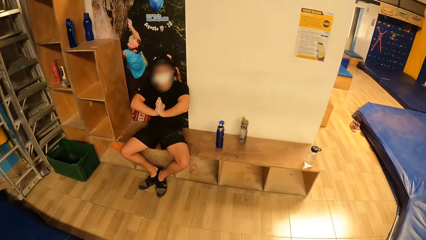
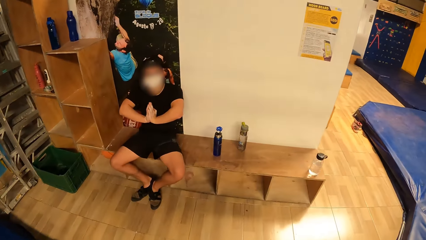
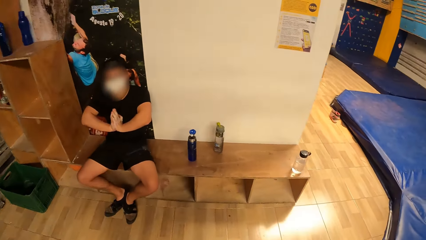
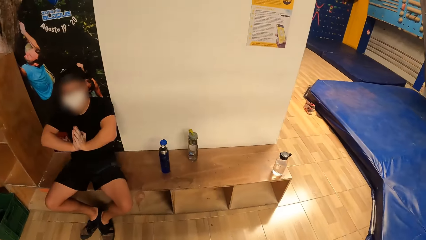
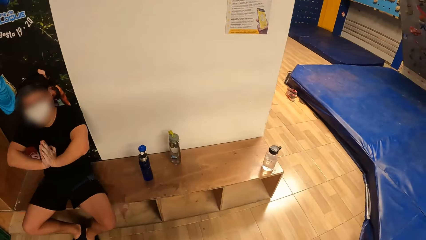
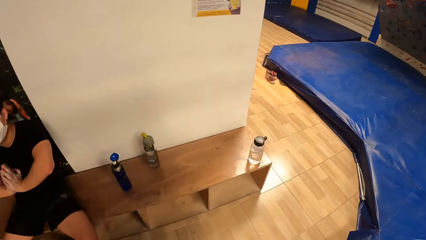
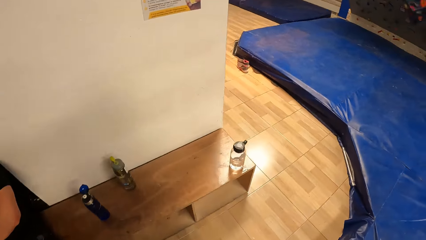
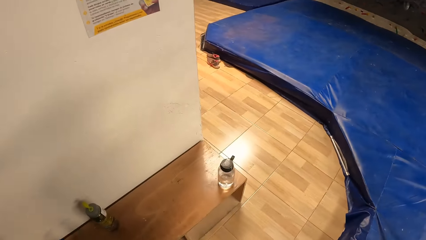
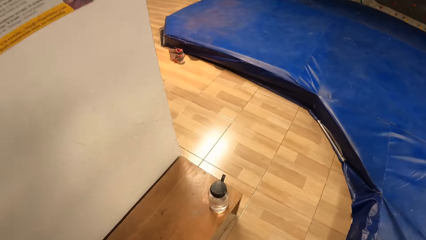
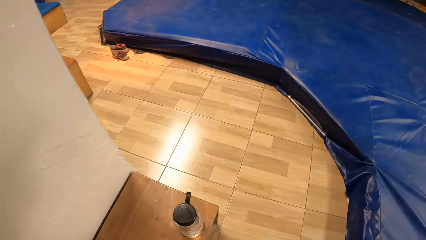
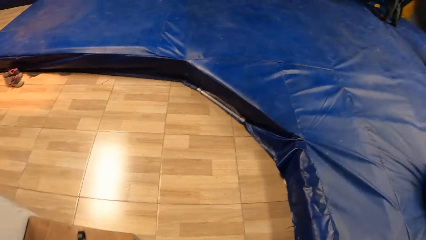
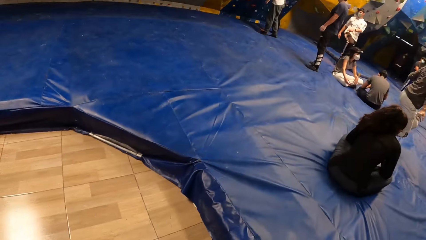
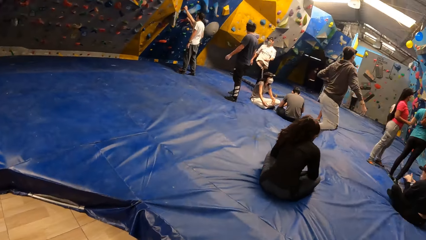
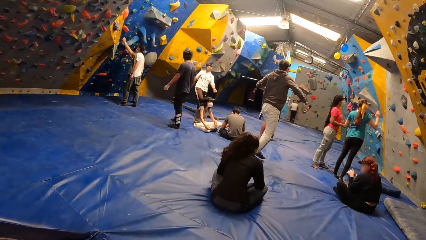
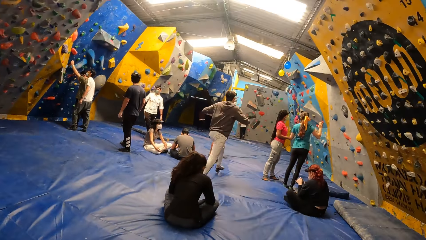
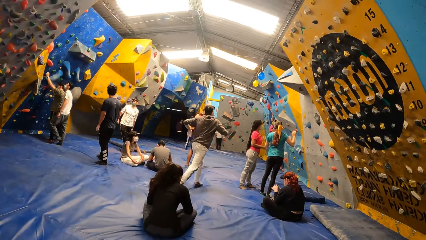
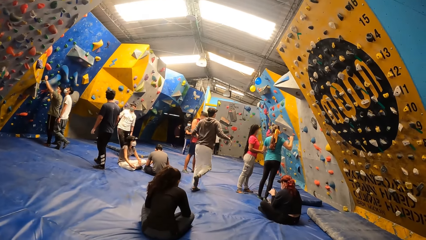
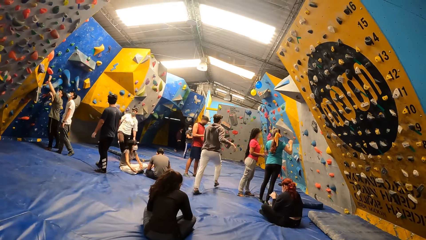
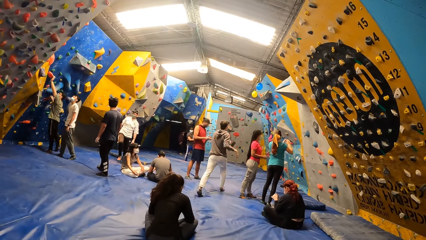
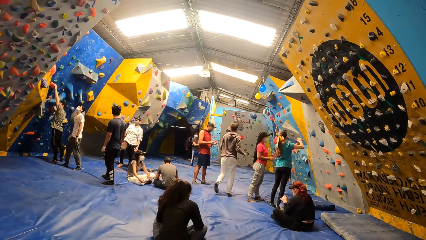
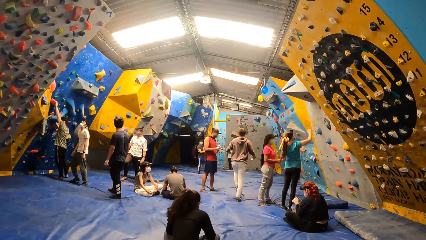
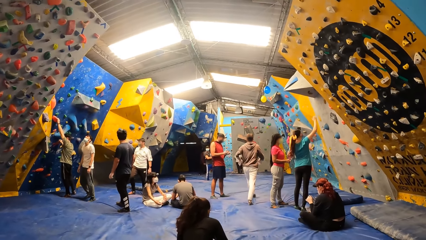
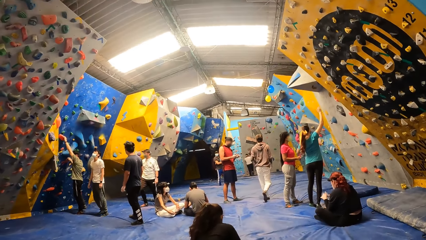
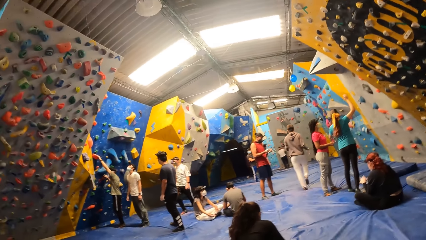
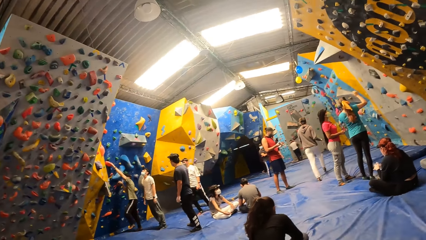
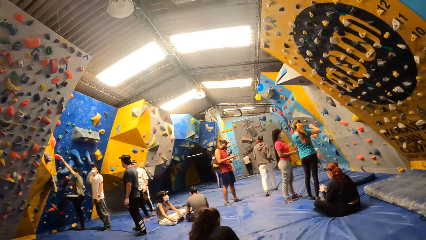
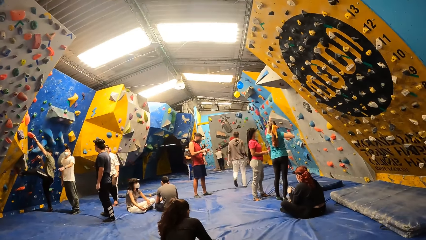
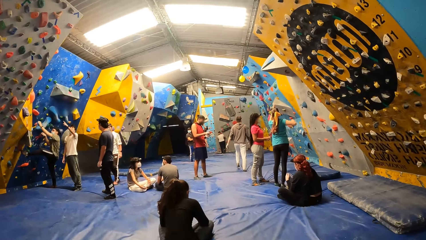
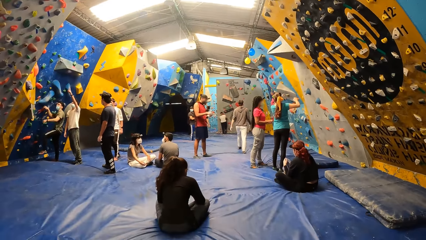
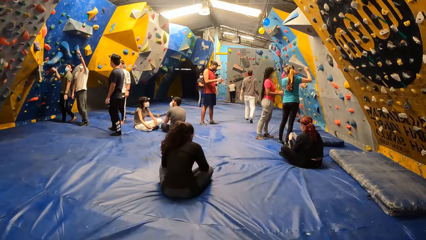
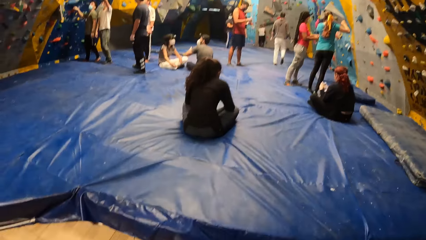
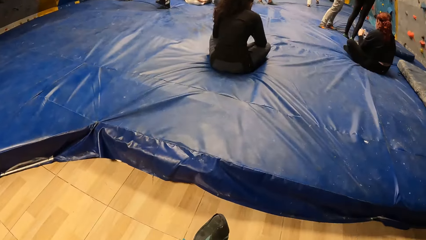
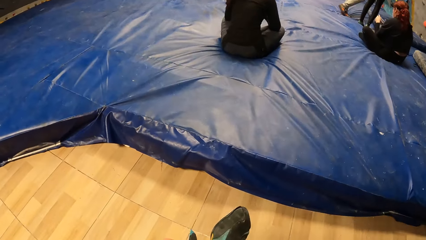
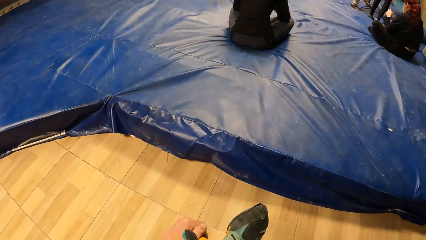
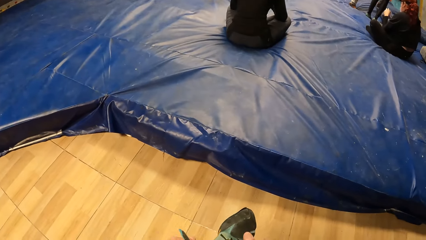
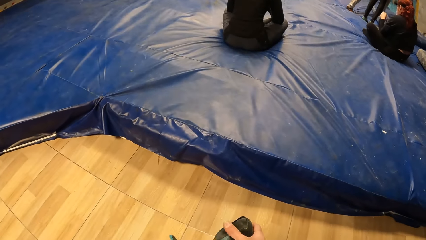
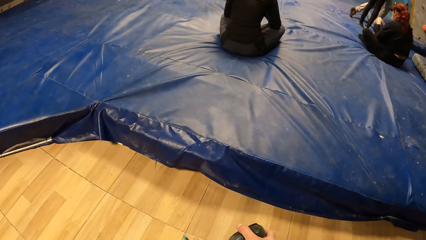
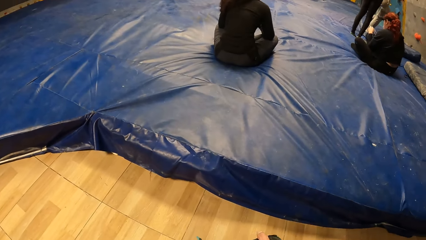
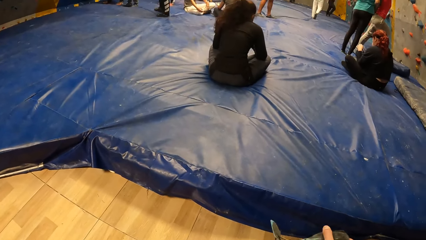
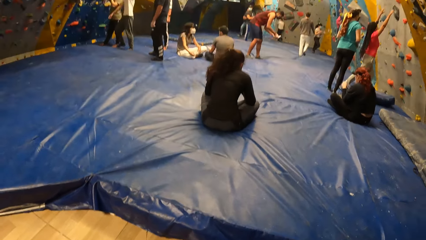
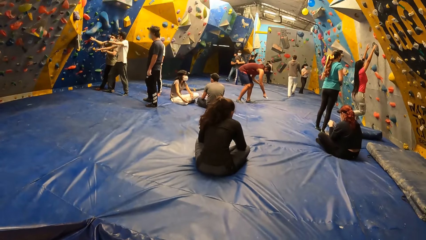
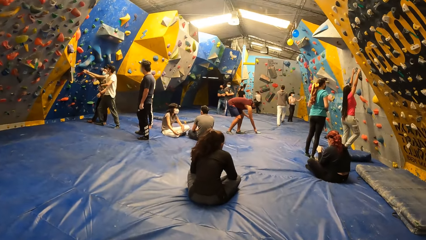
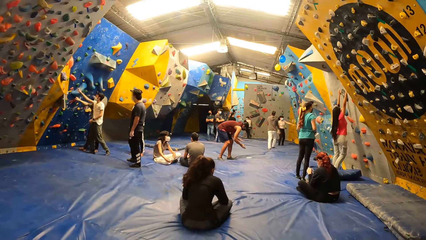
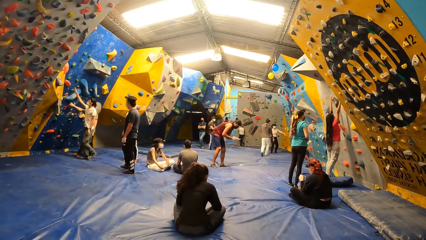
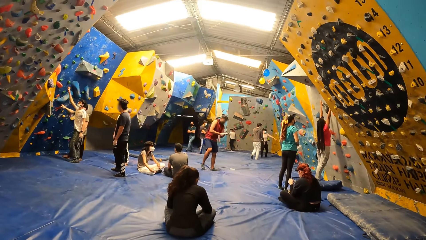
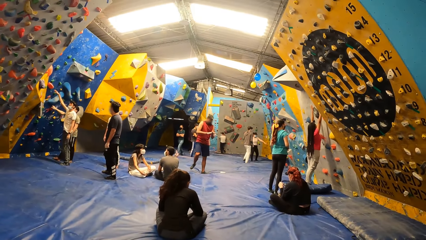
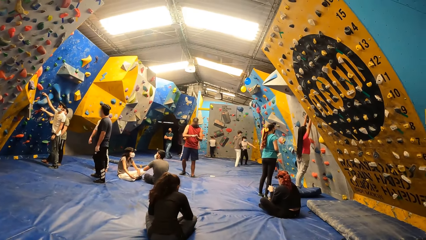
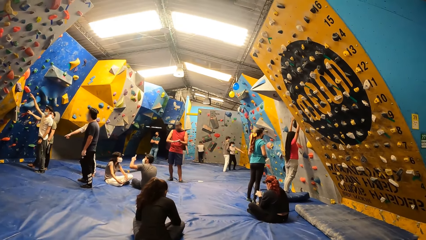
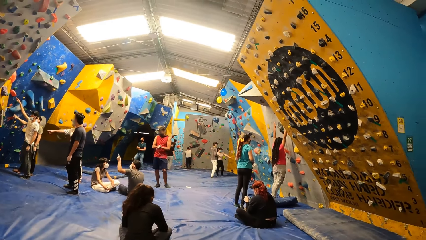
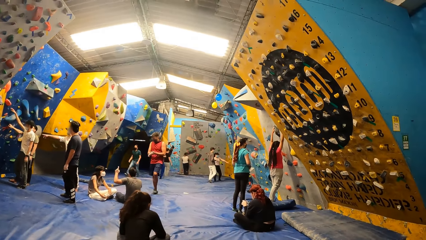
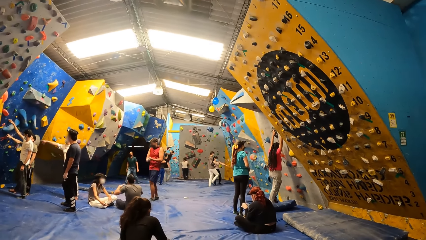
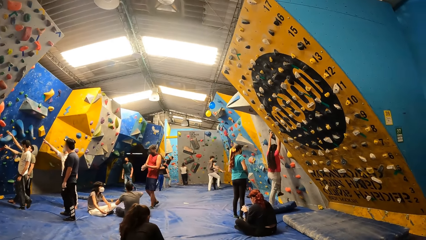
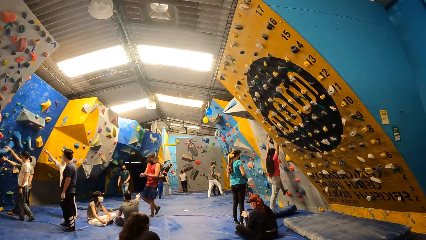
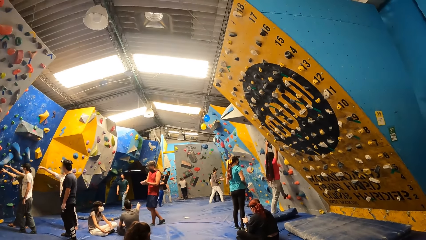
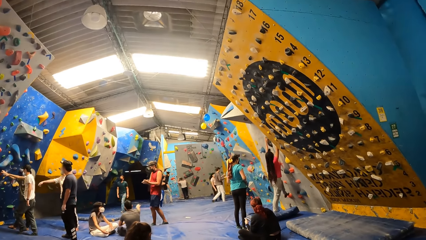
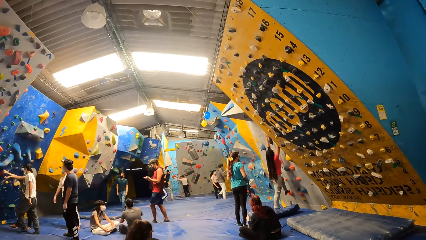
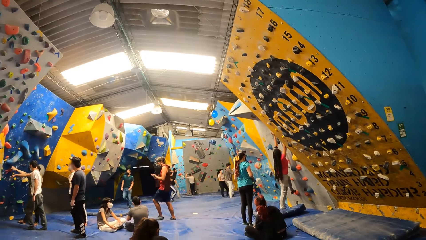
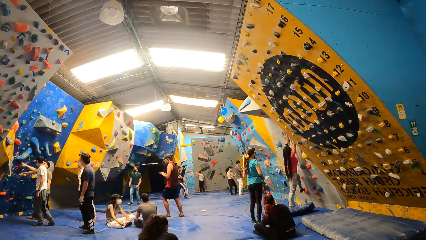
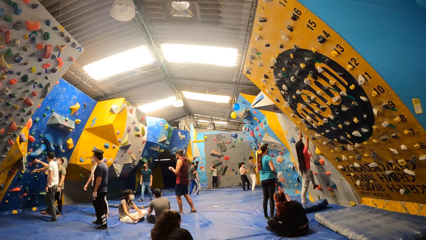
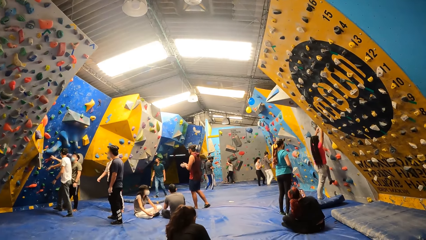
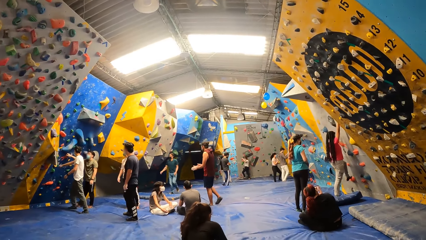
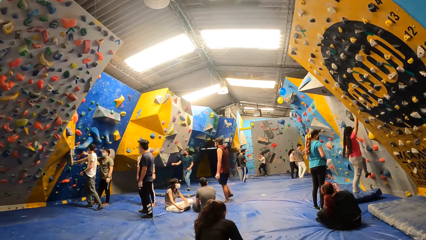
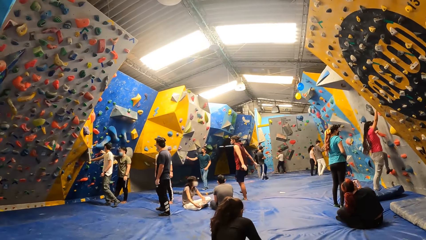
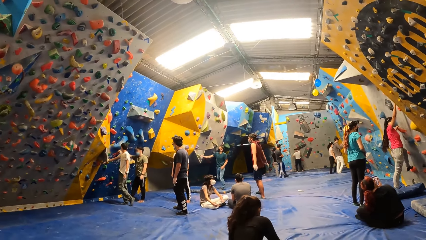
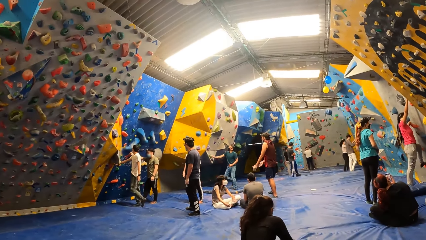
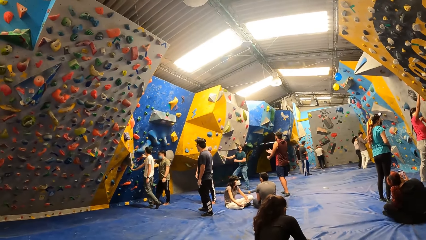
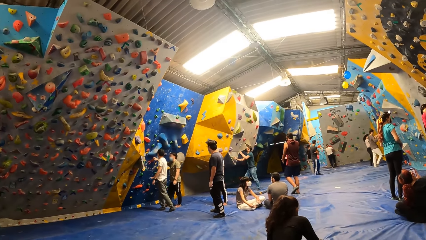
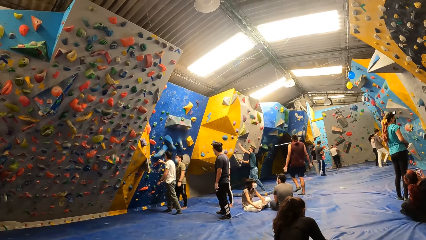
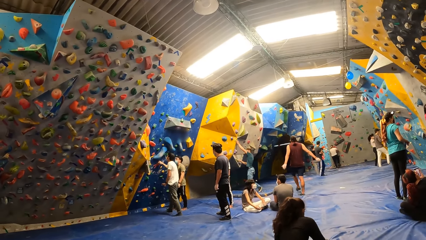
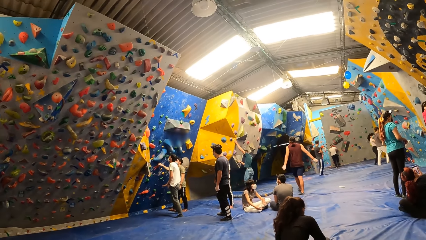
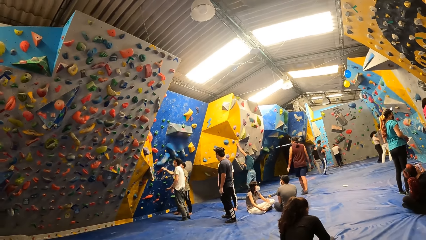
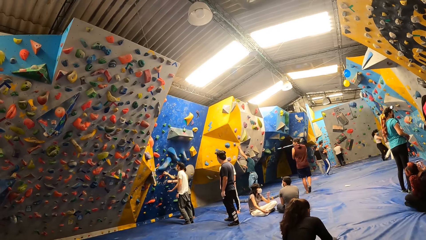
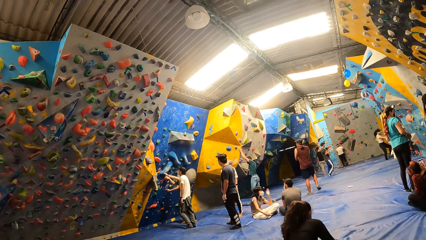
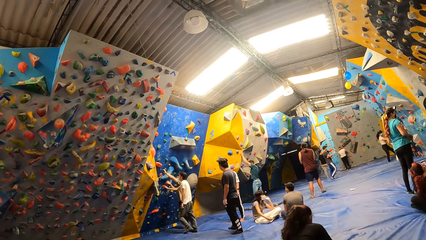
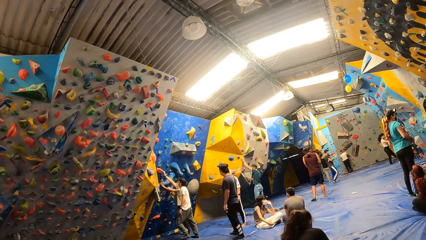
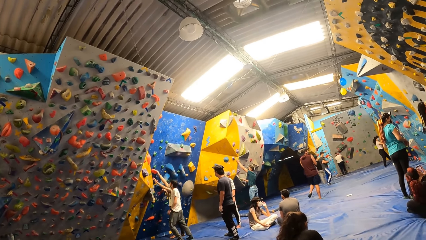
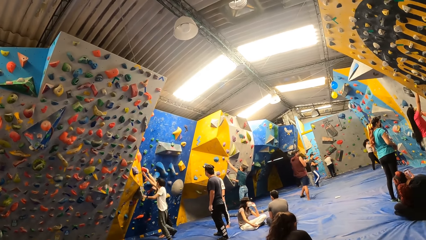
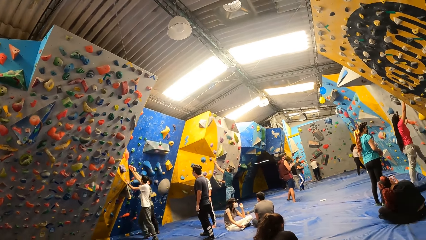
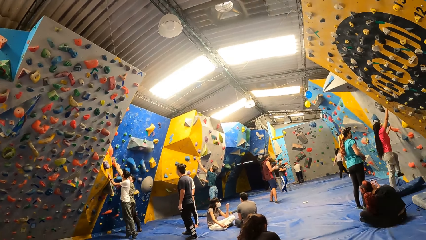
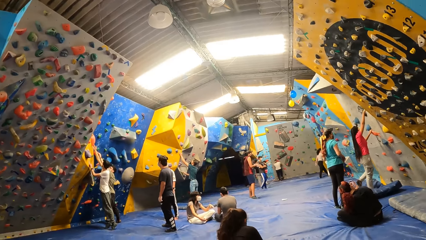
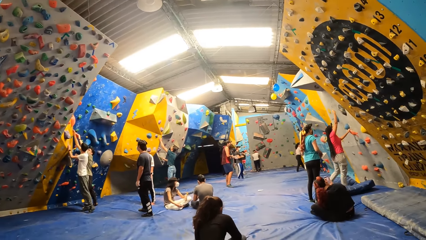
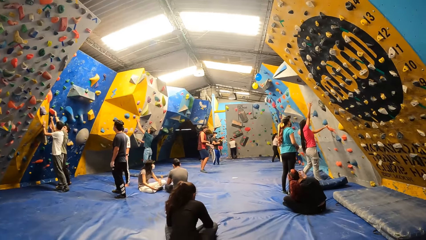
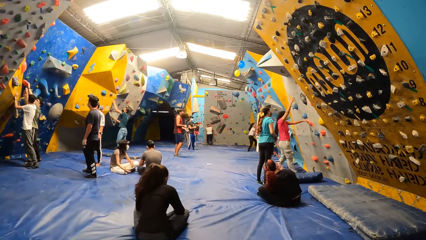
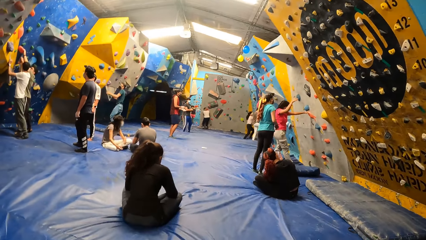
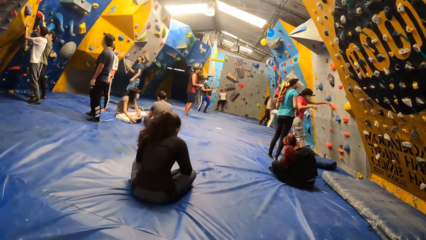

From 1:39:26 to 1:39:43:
The camera wearer looks around. They sit on a bench. A woman touches the bouldering wall with both hands. The woman places her left leg on the bouldering wall. She removes her right hand from the bouldering wall and removes her left leg from the bouldering wall.
